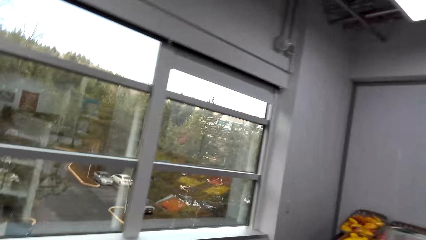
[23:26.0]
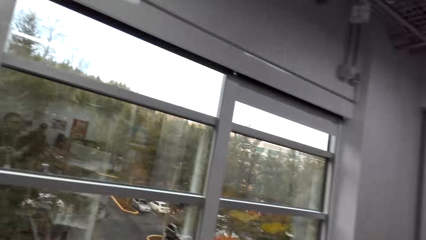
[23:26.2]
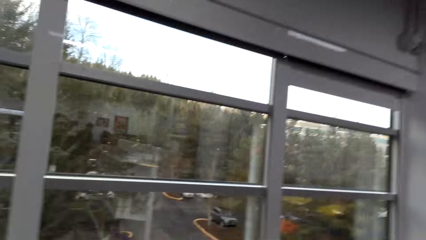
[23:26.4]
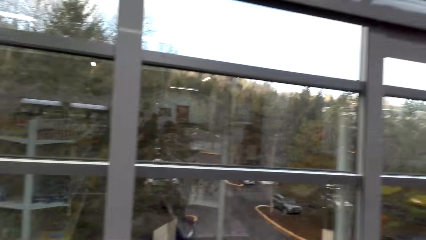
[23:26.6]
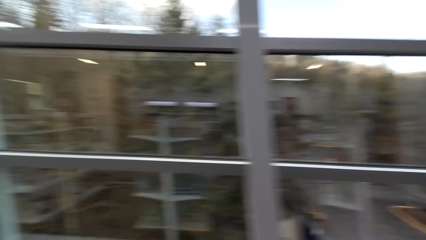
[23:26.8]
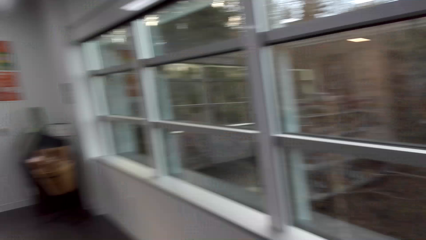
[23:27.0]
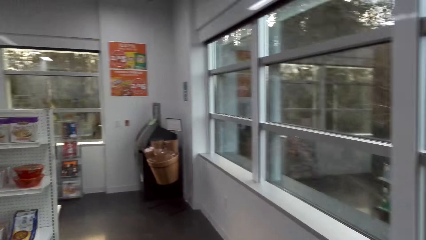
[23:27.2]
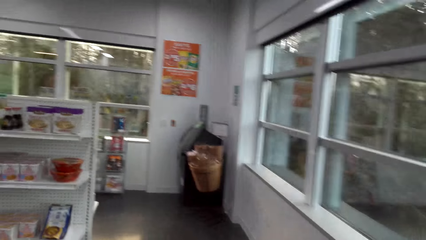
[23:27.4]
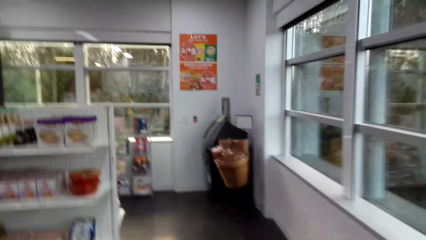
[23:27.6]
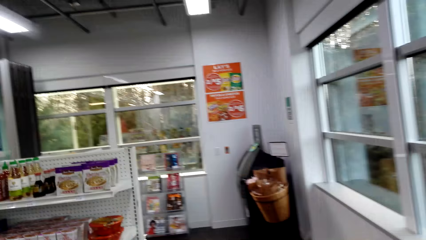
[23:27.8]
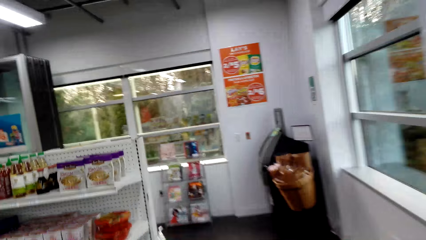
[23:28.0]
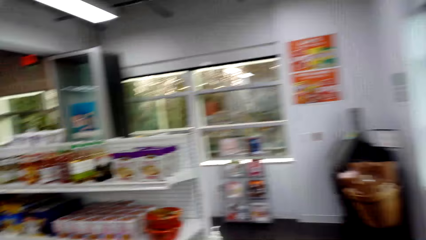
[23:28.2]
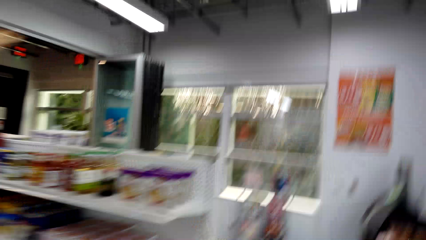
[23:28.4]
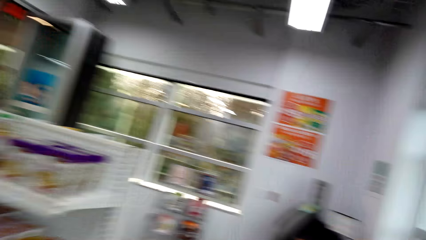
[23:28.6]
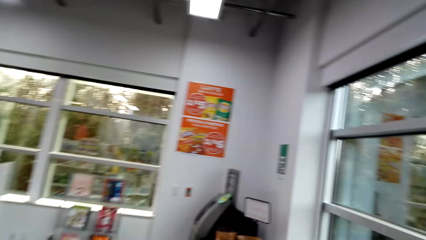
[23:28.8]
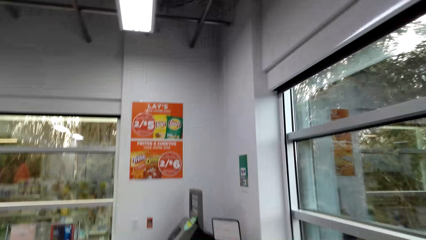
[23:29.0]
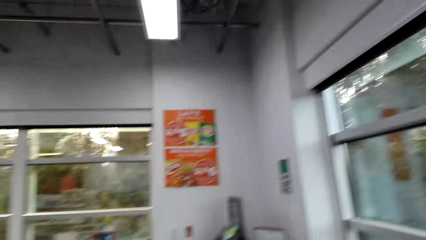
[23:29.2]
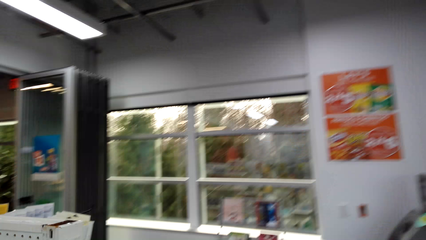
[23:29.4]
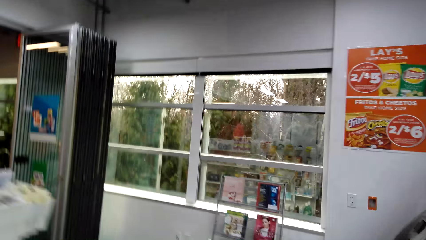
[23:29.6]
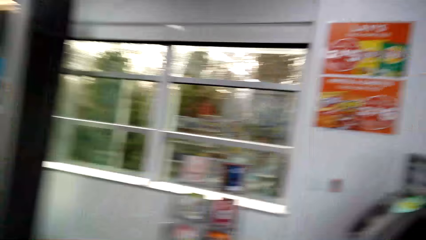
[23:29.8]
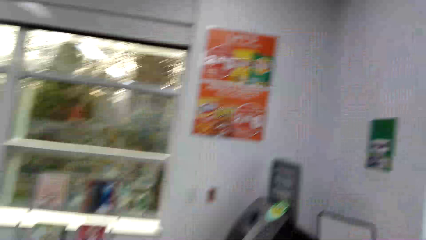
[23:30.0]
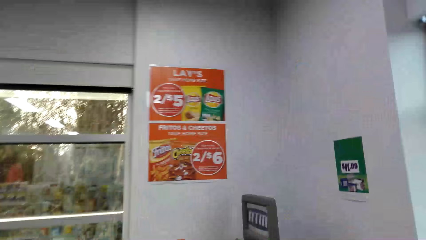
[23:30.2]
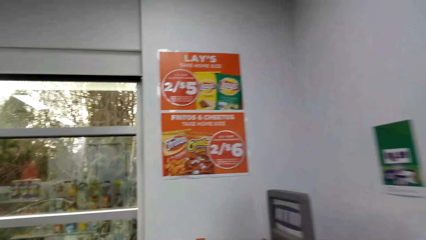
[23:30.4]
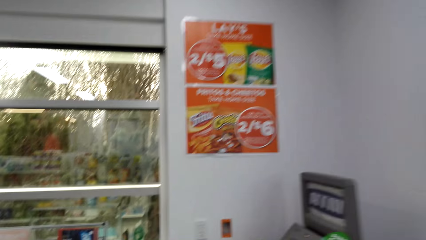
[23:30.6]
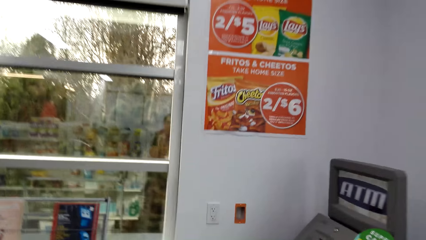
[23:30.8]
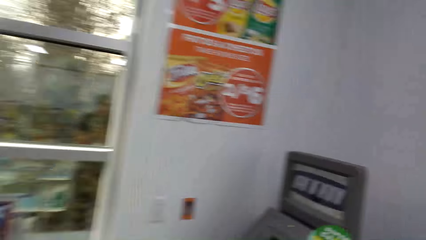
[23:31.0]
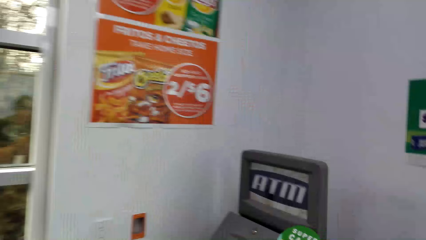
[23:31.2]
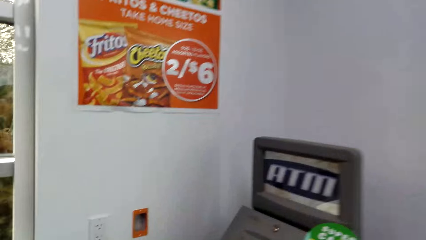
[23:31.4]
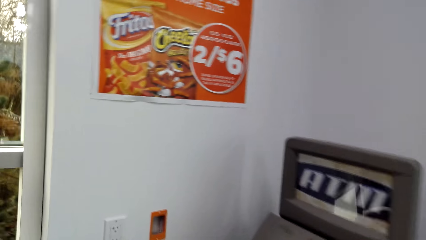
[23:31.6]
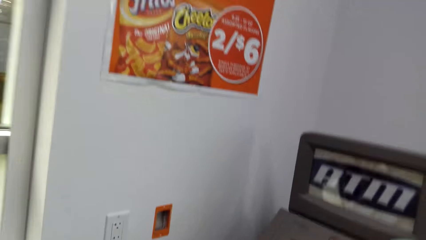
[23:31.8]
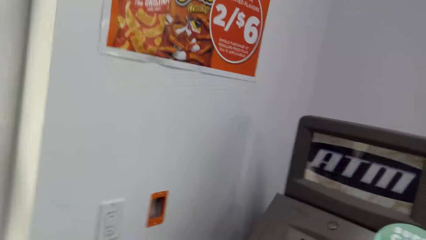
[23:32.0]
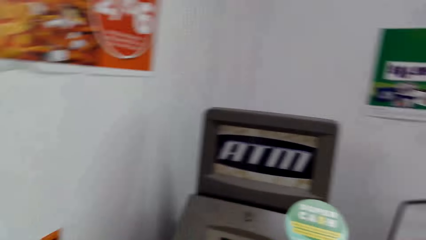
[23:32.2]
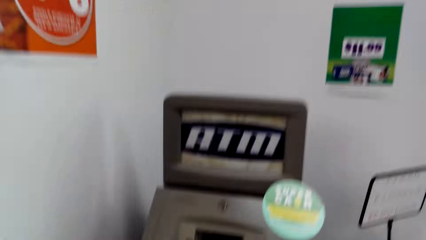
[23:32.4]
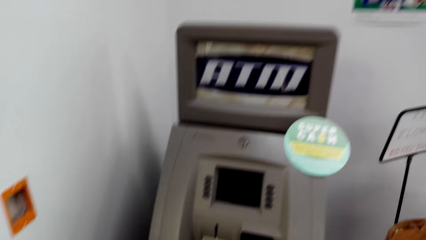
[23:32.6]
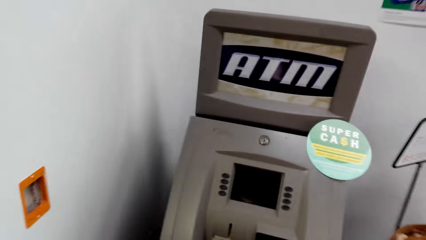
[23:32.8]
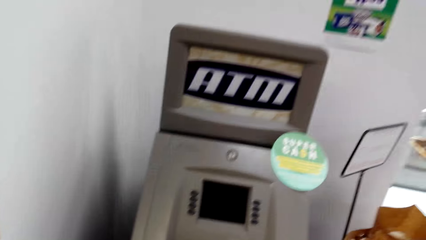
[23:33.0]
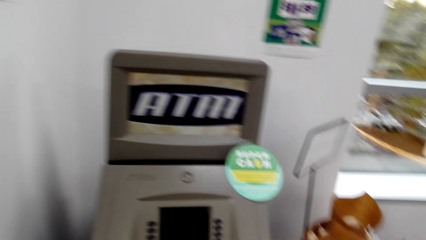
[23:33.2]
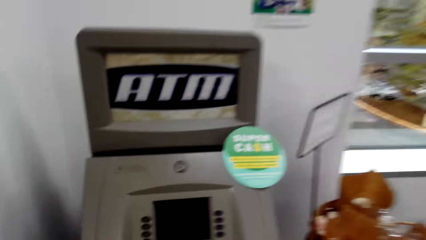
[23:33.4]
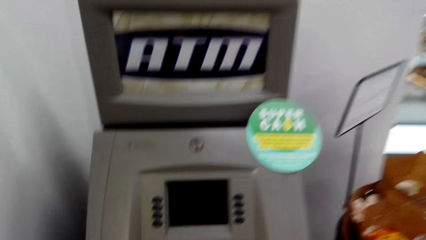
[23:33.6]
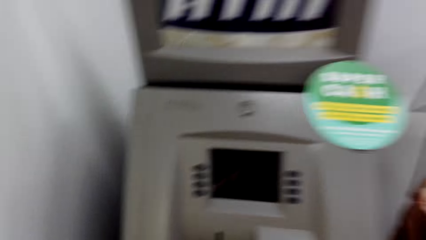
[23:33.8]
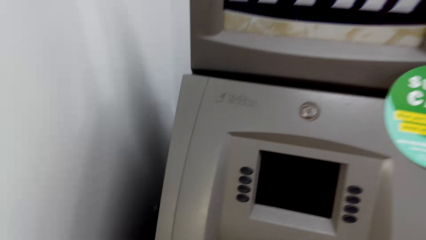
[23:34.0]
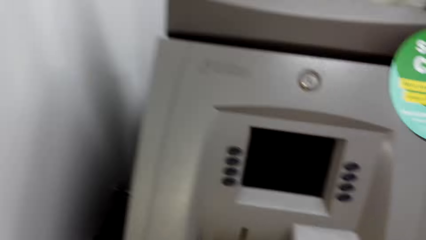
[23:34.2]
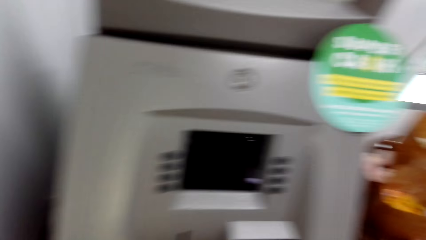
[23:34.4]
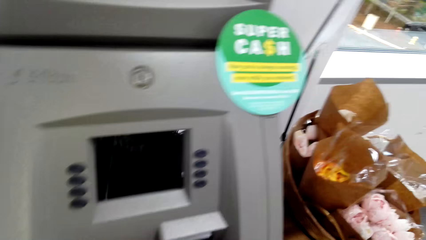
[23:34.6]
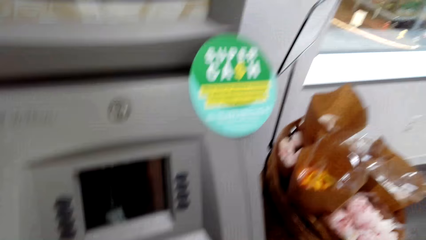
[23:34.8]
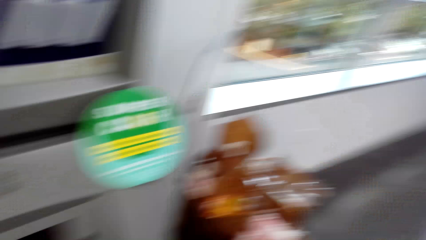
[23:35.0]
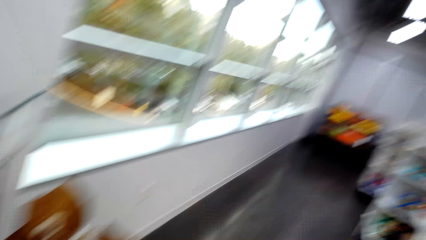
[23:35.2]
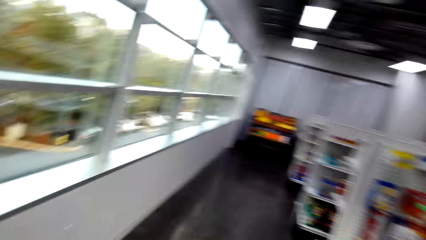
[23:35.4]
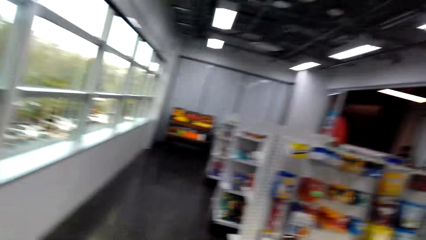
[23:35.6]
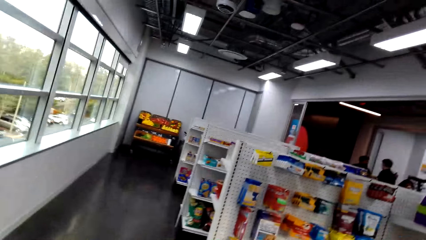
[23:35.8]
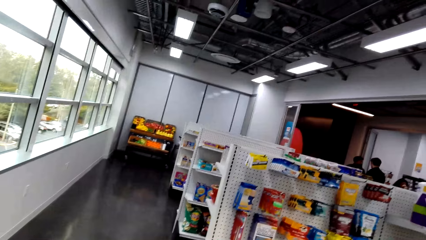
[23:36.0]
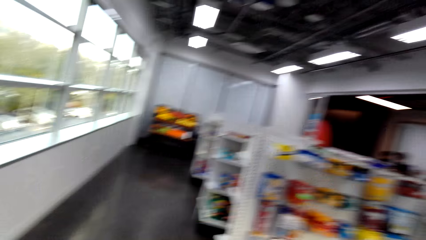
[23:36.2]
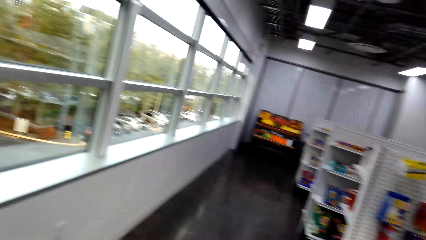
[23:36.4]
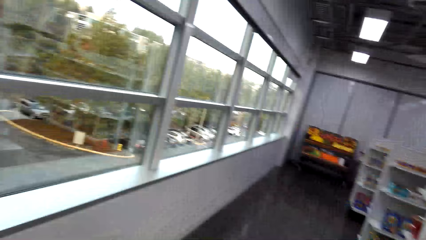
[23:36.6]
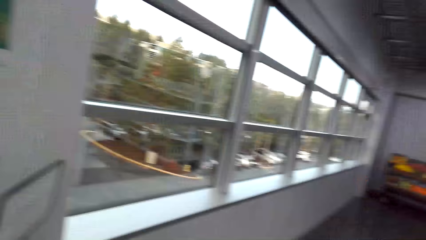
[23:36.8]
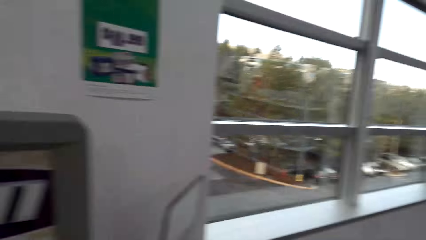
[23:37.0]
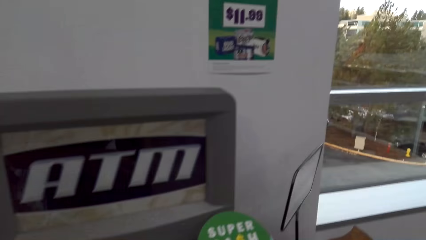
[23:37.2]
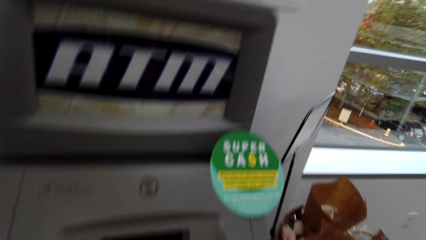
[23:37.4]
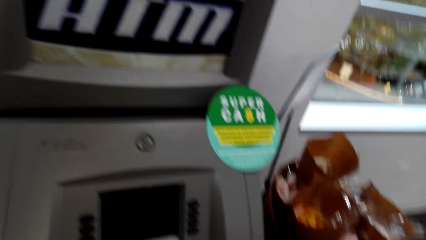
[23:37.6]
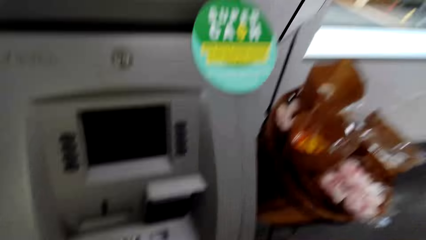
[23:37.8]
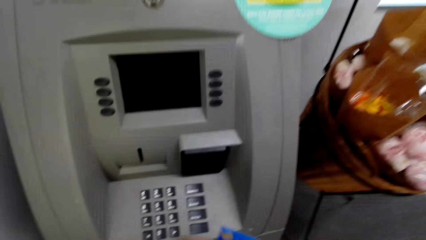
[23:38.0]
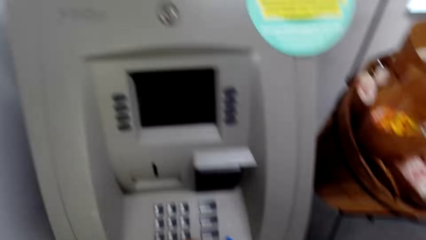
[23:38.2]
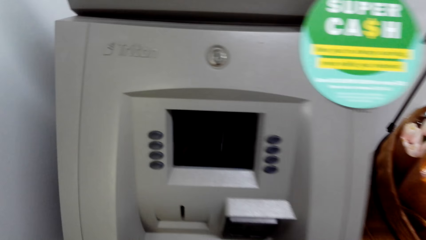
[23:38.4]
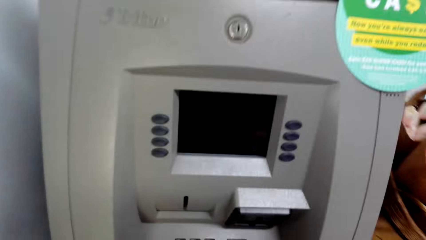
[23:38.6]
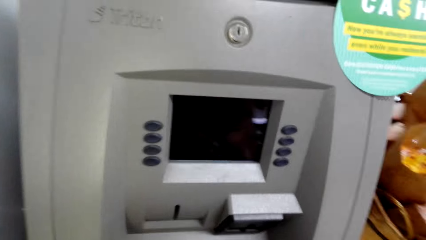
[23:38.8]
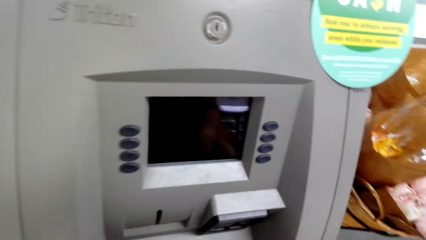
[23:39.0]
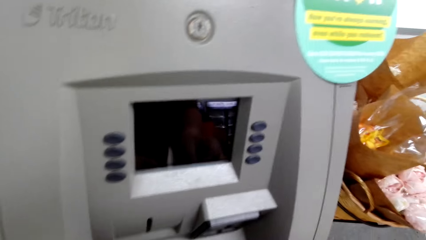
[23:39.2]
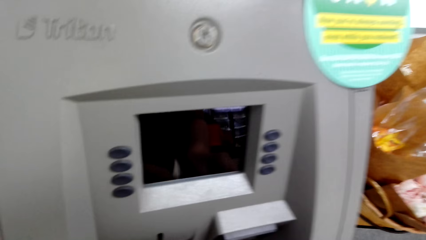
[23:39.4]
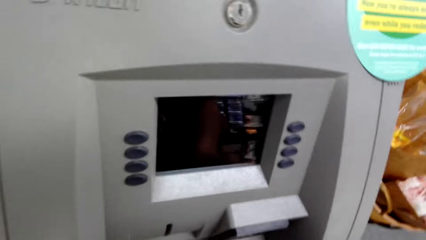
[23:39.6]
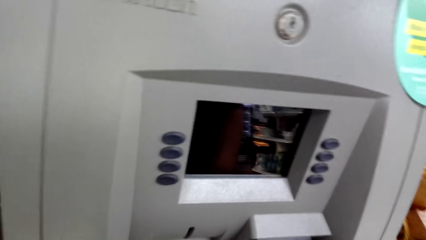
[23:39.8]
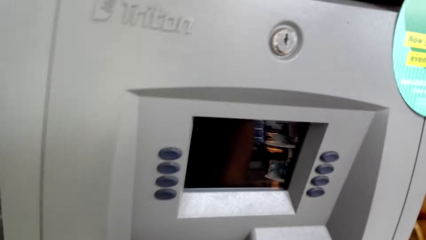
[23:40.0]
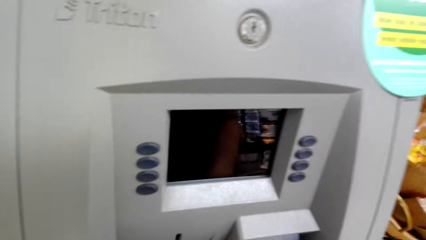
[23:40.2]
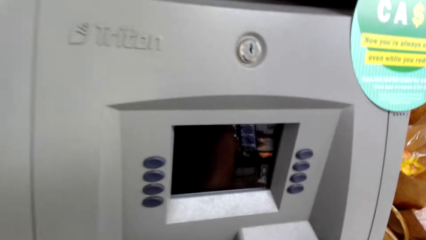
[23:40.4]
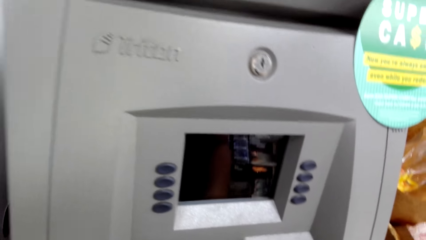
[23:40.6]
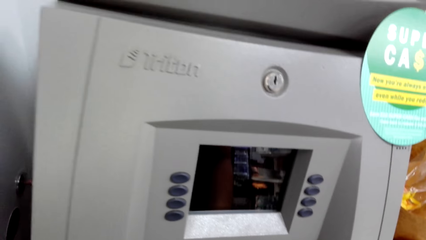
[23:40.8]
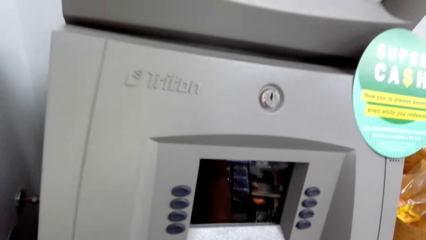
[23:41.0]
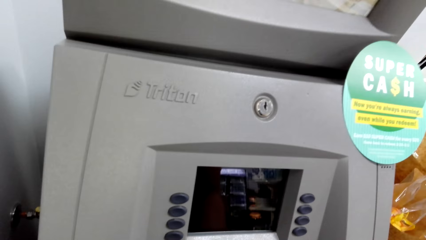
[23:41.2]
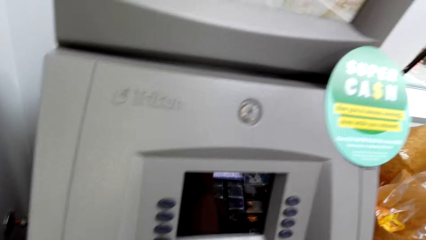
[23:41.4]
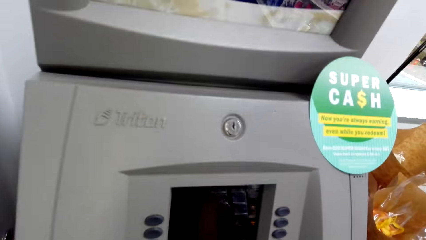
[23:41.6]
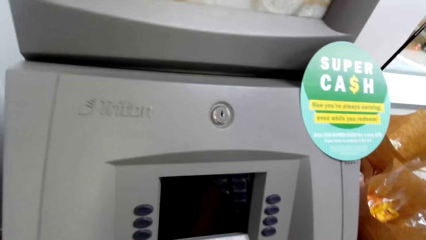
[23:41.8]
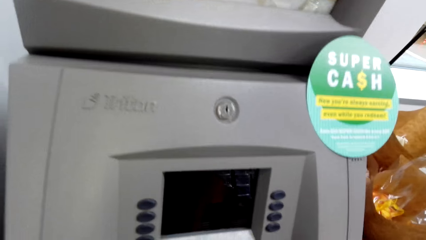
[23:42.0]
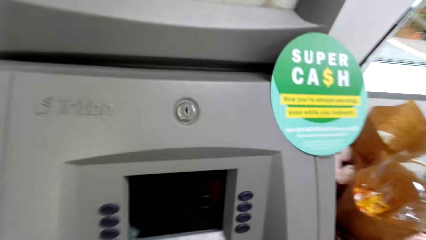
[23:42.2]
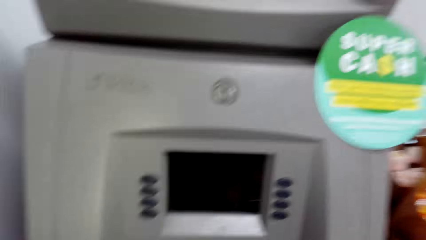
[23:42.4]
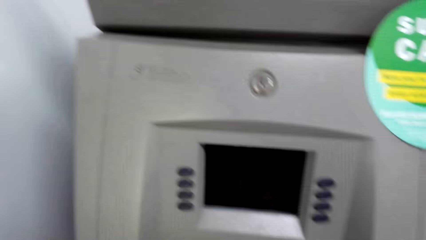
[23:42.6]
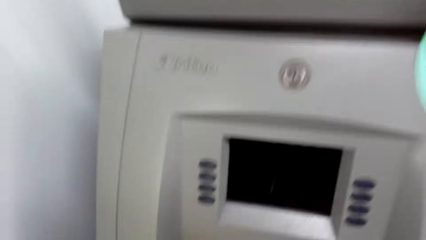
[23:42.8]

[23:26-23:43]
The camera wearer walks in the supermarket. They turn around. They walk in the supermarket. They sing. They walk in the supermarket. They turn around. They talk. They look around. They turn around. They operate a machine. They talk.
